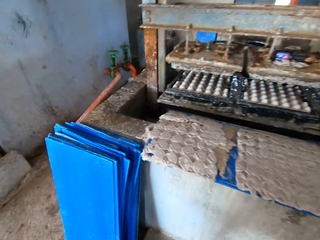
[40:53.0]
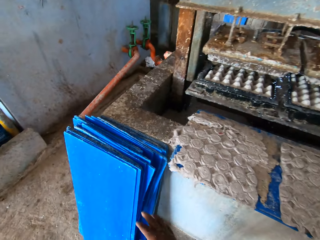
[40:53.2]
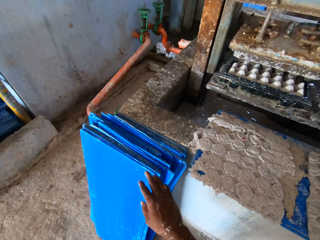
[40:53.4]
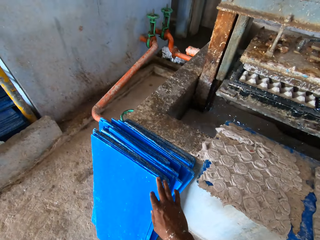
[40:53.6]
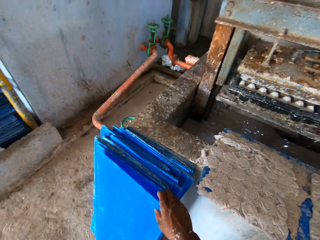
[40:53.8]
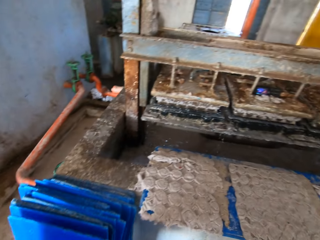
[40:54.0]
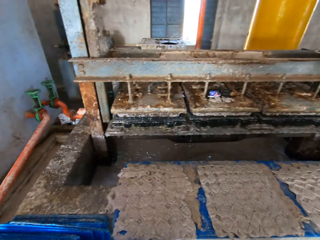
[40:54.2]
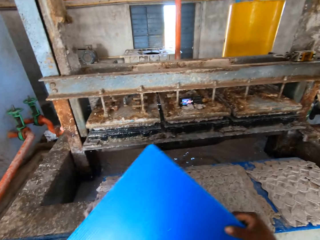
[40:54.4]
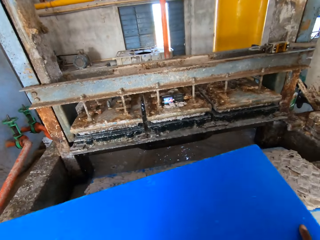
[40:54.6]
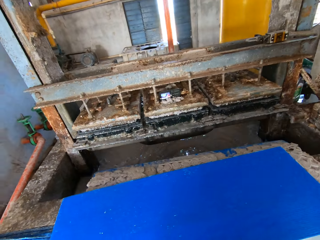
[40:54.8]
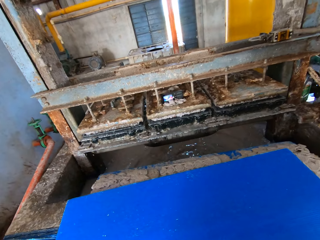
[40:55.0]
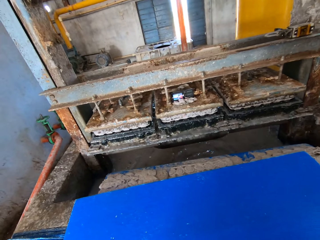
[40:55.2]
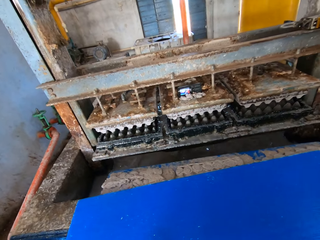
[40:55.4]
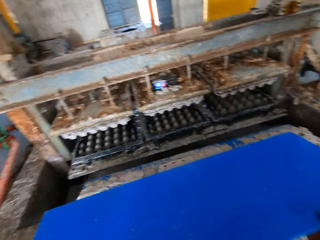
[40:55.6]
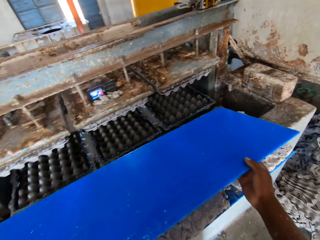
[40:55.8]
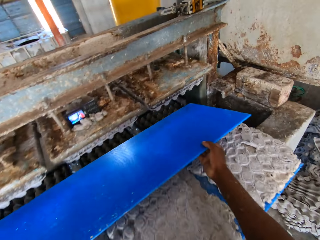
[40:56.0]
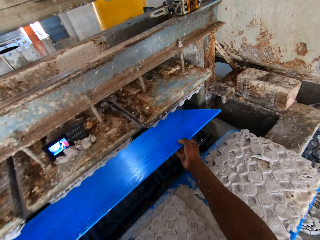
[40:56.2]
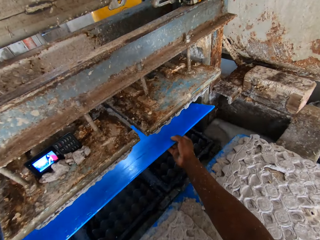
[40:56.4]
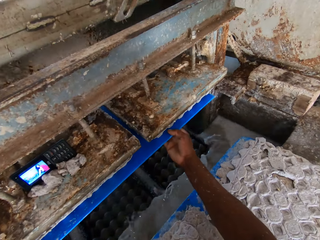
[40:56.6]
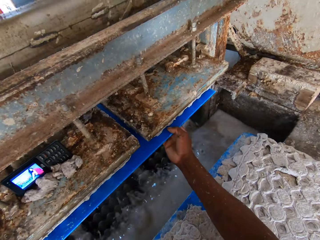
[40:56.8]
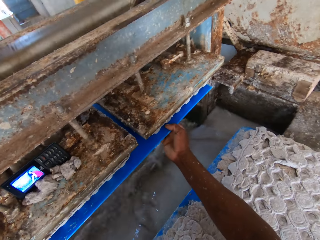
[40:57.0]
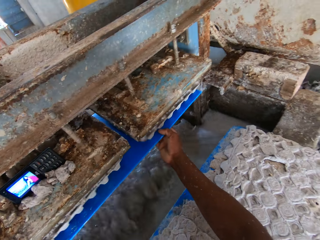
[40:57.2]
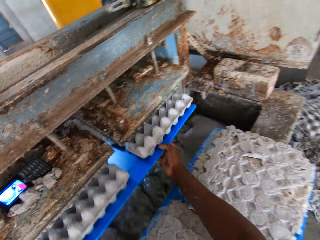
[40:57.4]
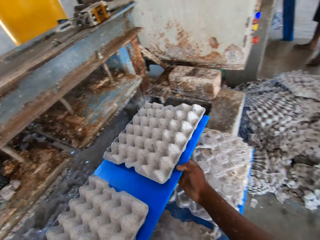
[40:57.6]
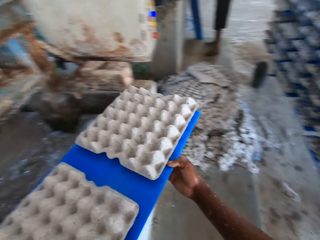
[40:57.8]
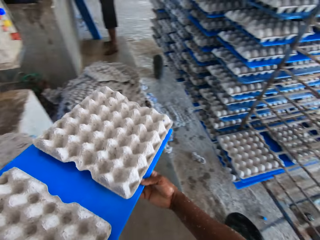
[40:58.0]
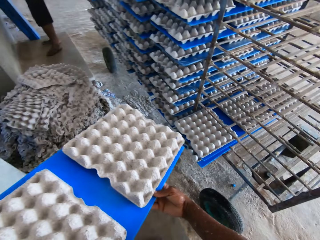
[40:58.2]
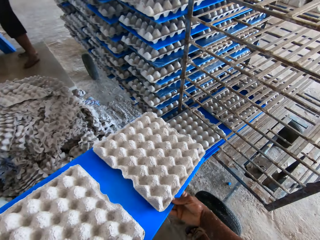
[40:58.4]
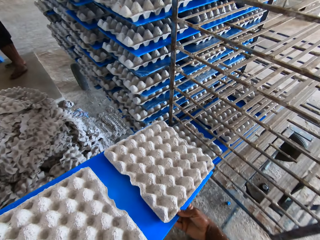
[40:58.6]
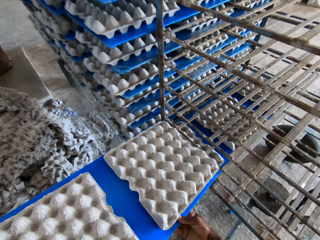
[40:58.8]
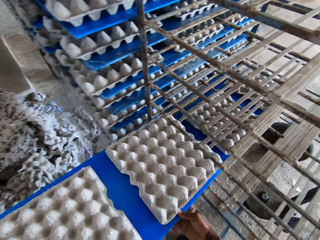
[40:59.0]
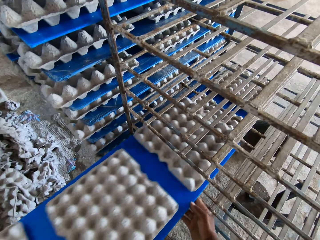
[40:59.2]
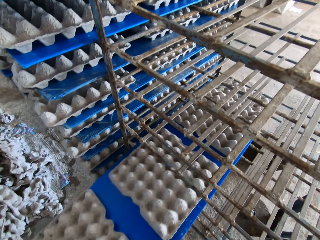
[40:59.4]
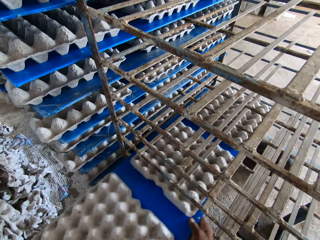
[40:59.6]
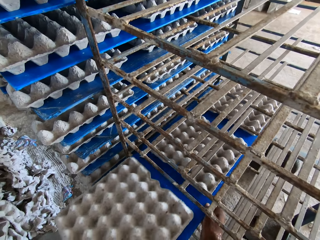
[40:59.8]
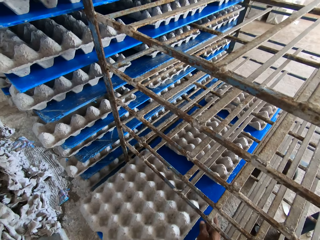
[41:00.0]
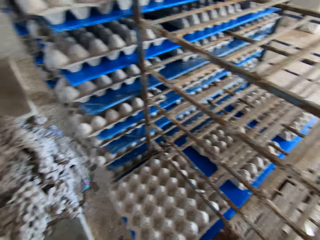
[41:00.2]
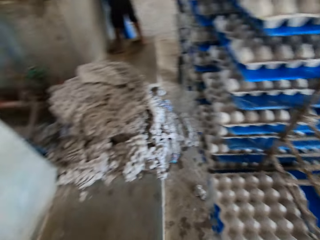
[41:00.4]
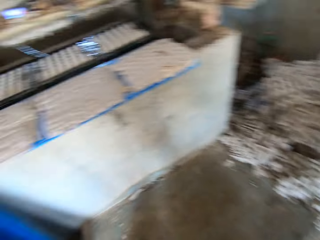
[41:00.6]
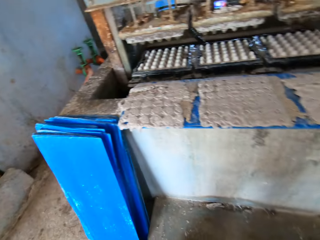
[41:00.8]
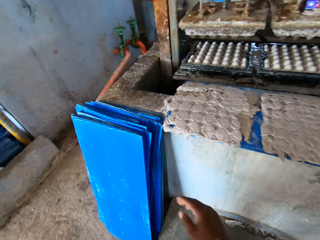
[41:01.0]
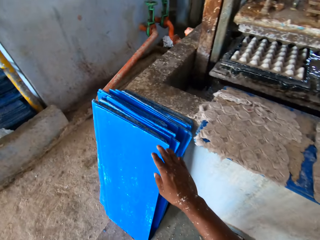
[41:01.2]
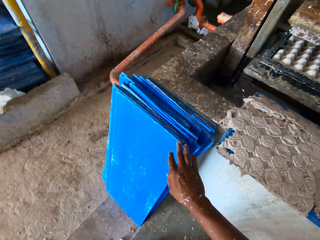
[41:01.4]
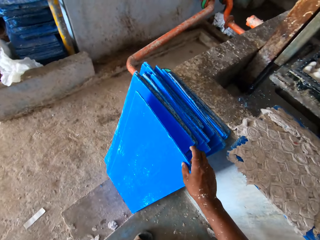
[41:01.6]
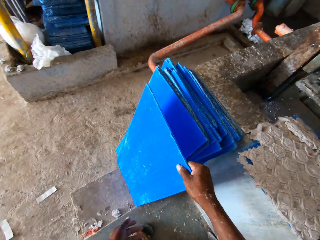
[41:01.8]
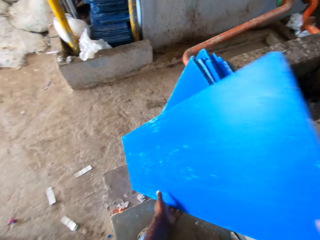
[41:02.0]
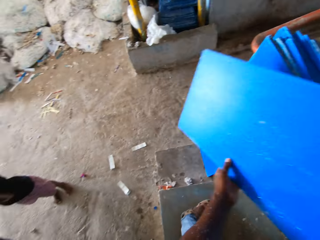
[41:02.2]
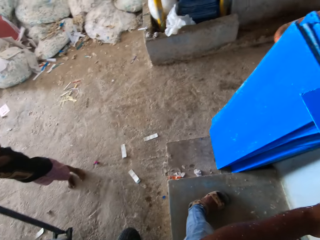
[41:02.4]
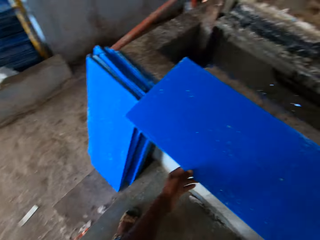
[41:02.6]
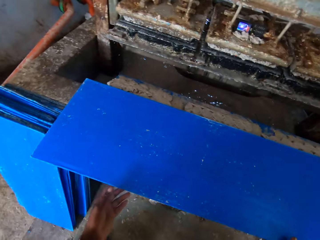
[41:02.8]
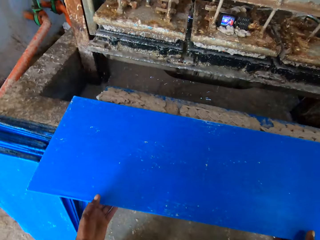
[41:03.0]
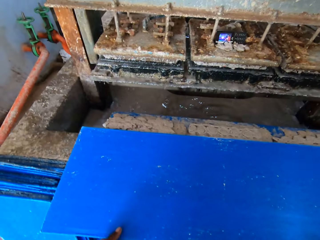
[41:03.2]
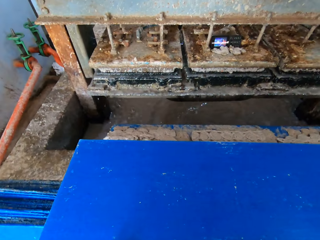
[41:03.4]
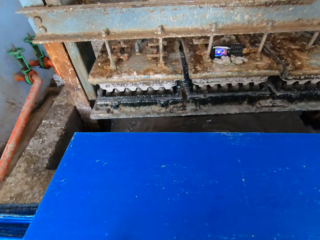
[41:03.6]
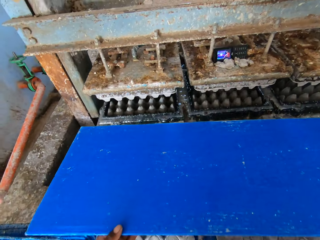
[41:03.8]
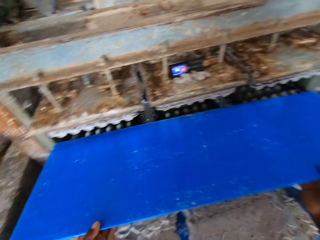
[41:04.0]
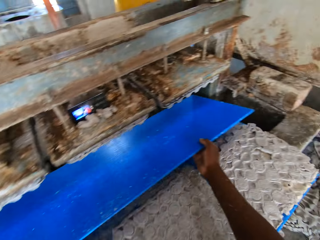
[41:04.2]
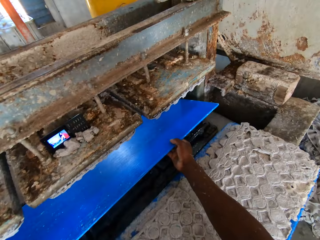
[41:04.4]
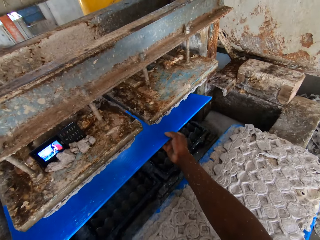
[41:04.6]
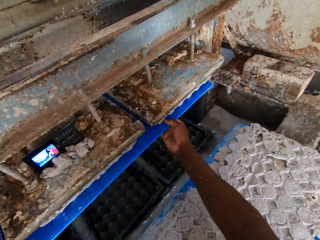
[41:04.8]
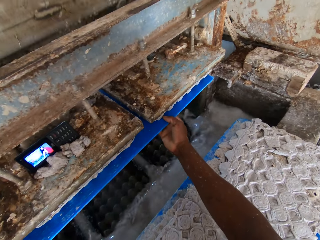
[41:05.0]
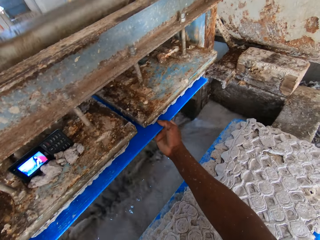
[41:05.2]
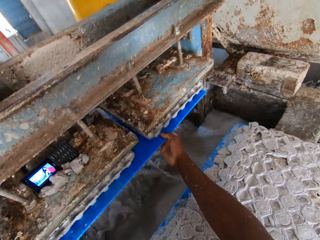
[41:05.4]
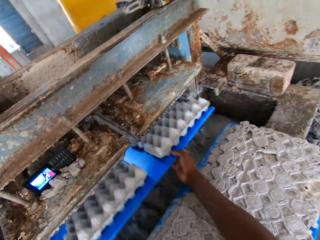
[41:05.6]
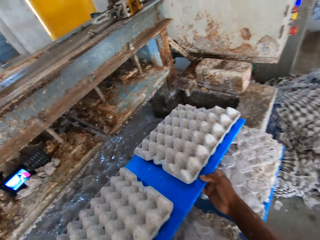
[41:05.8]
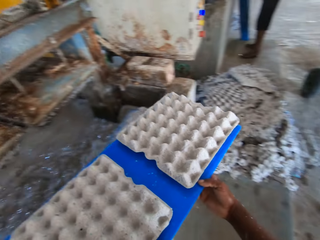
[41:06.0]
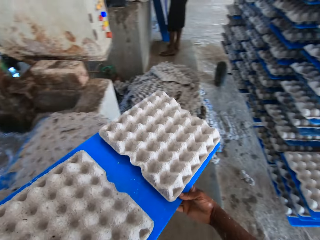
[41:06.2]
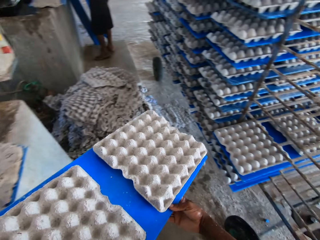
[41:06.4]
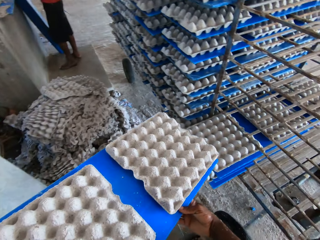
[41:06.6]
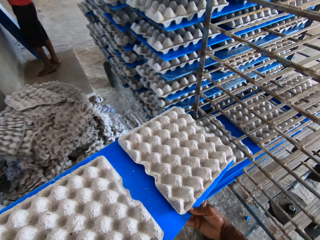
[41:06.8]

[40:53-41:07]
The camera wearer picks a plastic carrier. He holds a blue tray on the floor with his right hand. He drops the blue tray on the egg tray machine with both hands. He picks the blue tray from the egg tray machine with both hands. He places the blue tray under the custom mold of the egg tray machine with both hands. He removes the blue tray with egg crates from the egg tray machine with both hands. He places the blue tray with egg crates on the rack with both hands. He interacts with a boy. He picks the blue tray from the floor with his right hand. He holds the blue tray with both hands. He drops the blue tray on the blue tray on the egg tray machine with both hands. He picks the blue tray from the blue tray on the egg tray machine with both hands. He places the blue tray under the custom mold of the egg tray machine with both hands. He removes the blue tray with egg crates from the egg tray machine with both hands.

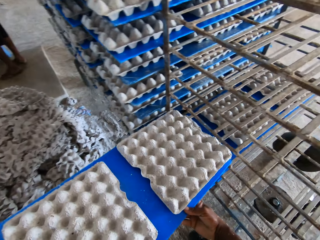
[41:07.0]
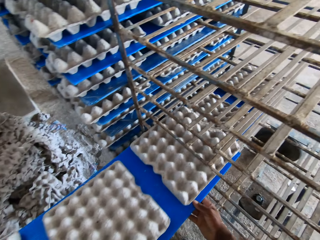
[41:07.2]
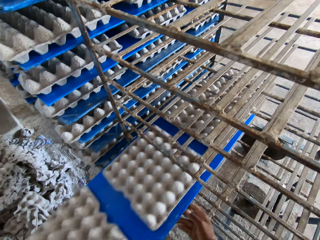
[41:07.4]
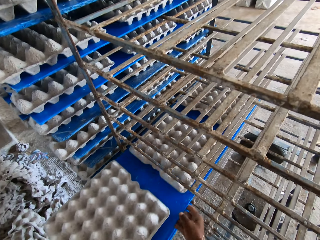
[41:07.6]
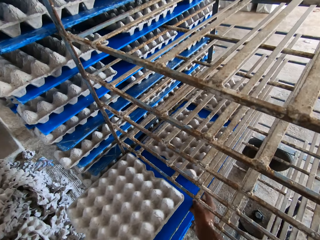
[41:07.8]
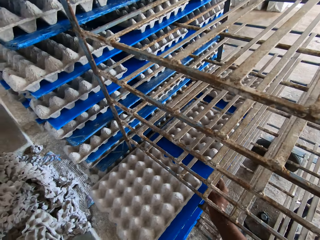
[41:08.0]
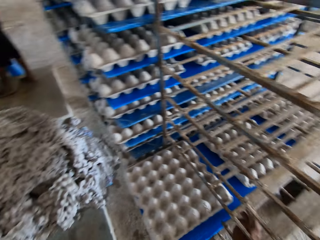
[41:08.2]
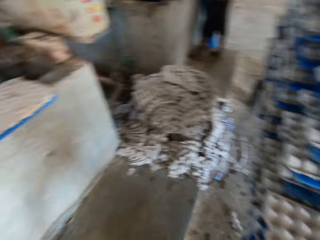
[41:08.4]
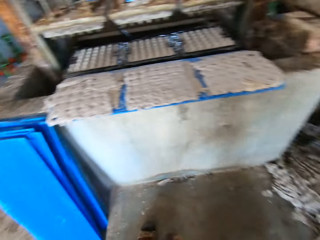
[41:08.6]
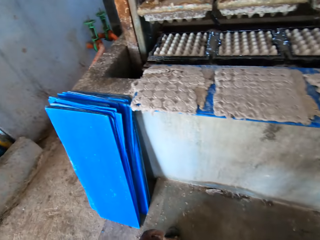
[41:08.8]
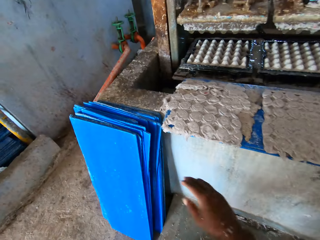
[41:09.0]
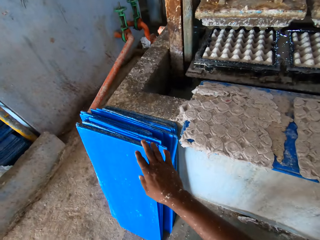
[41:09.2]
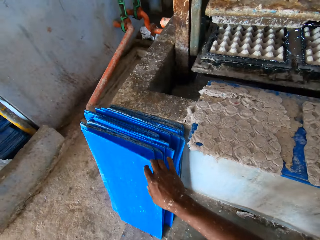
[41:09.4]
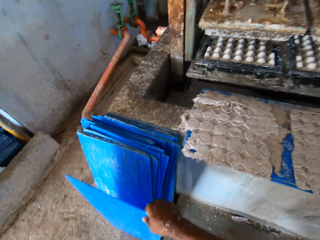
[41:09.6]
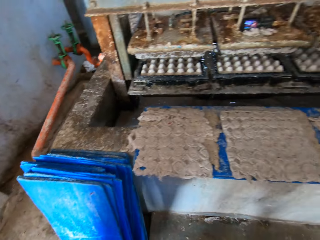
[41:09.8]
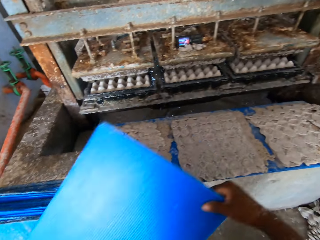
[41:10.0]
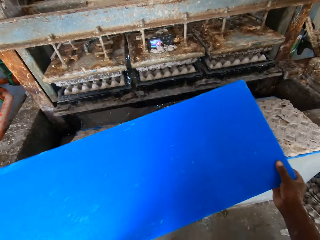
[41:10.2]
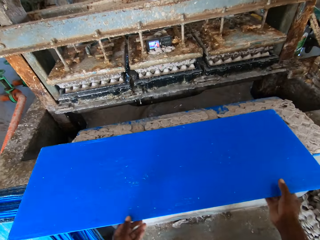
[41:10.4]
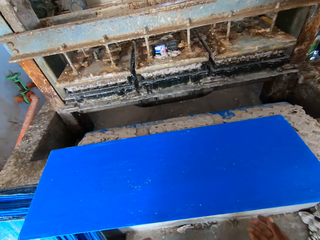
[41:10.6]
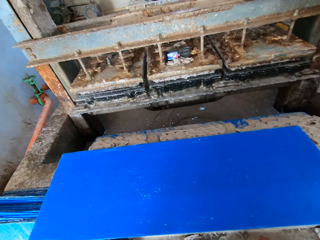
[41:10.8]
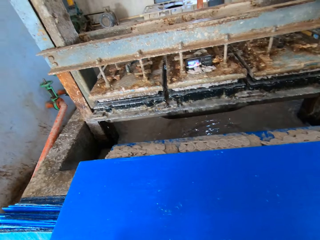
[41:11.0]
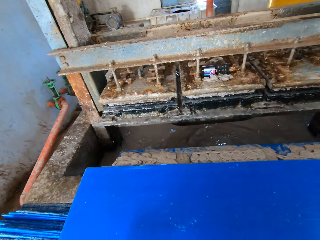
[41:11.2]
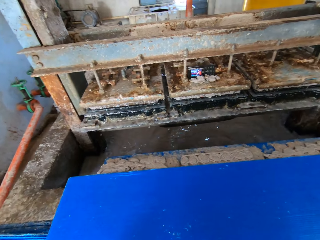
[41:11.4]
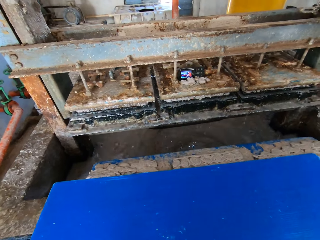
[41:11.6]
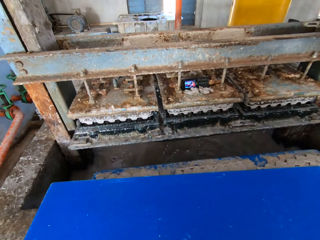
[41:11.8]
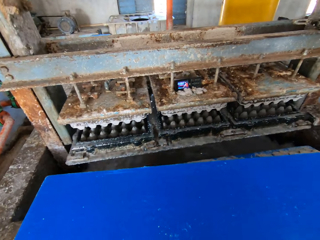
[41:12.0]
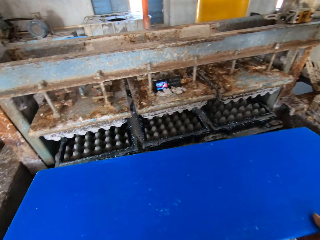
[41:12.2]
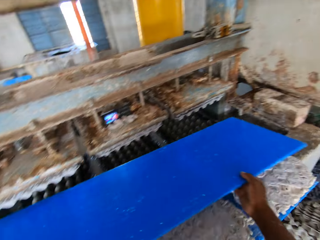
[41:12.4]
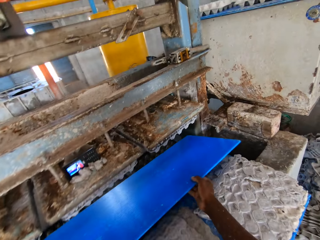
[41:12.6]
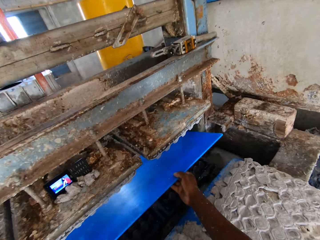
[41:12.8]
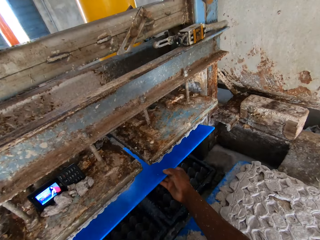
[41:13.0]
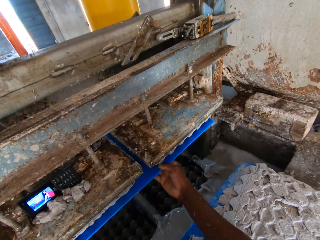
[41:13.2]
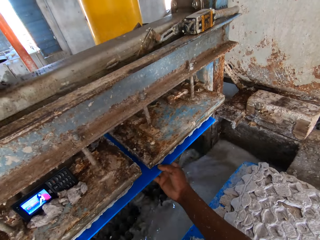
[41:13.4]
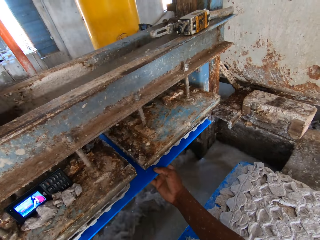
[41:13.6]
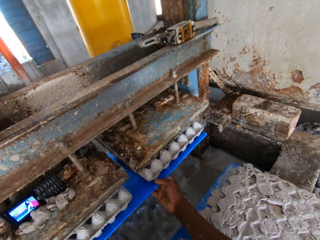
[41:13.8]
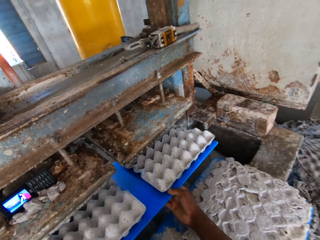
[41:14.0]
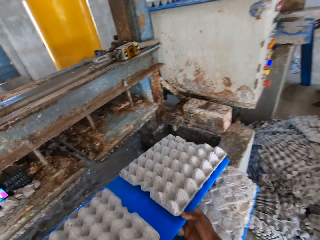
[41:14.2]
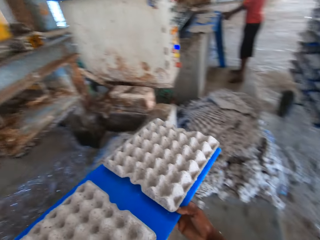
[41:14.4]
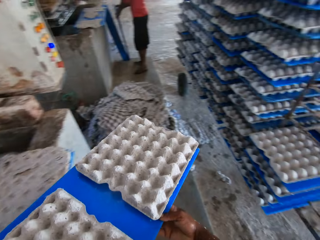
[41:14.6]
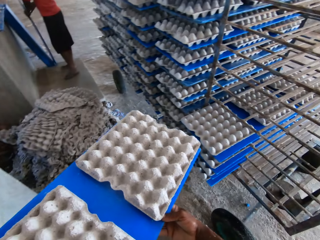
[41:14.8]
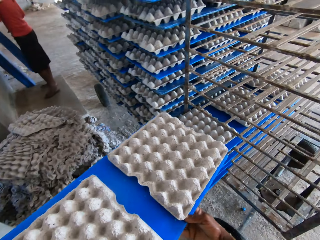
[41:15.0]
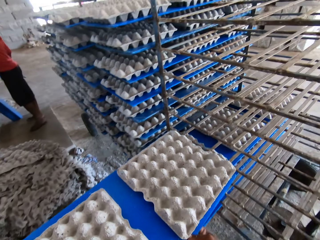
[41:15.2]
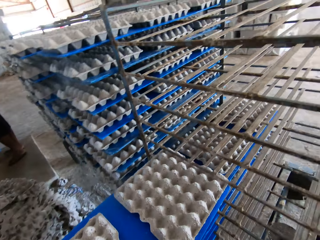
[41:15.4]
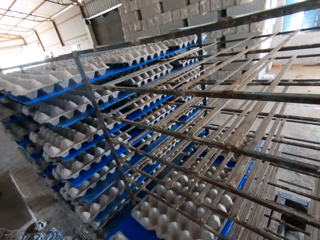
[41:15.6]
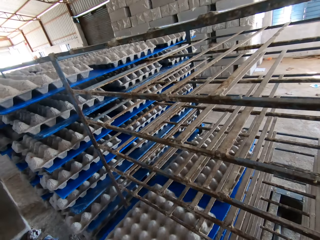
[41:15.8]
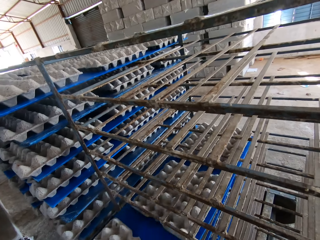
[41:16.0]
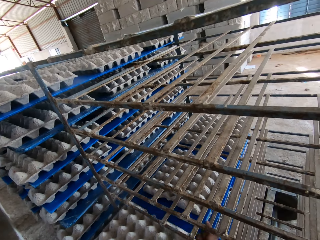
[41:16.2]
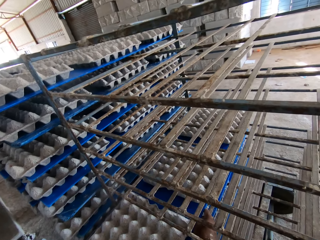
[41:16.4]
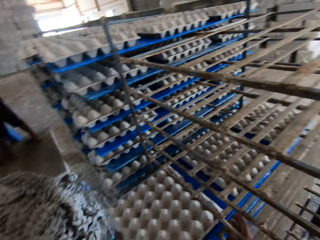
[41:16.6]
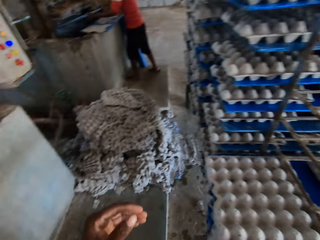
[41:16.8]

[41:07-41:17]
The camera wearer places the blue tray with egg crates on the rack with both hands. He picks a blue tray from the floor with his right hand. He drops the blue tray on the blue tray on the egg tray machine with both hands. He picks the blue tray from the blue tray on the egg tray machine with both hands. He places the blue tray under the custom mold of the egg tray machine with both hands. He interacts with a boy. He removes the blue tray with egg crates from the egg tray machine with both hands. A man holds a blue tray on the floor with his right hand. The man holds the blue tray on the floor with both hands, picks the blue tray from the floor with both hands, and holds the blue tray with his left hand. The camera wearer places the blue tray with egg crates on the rack with both hands.
